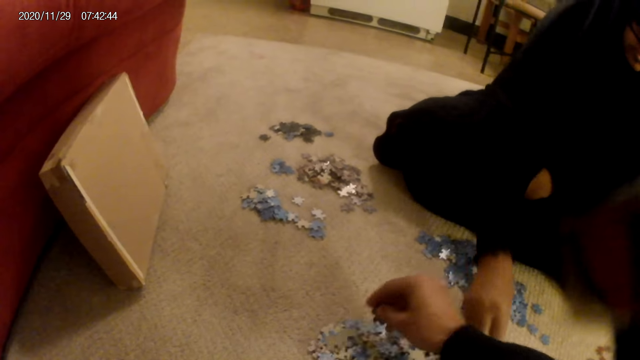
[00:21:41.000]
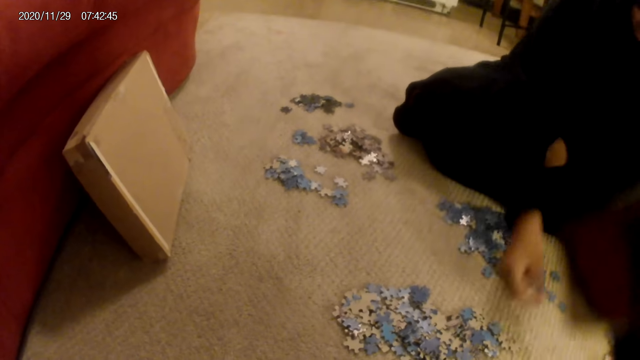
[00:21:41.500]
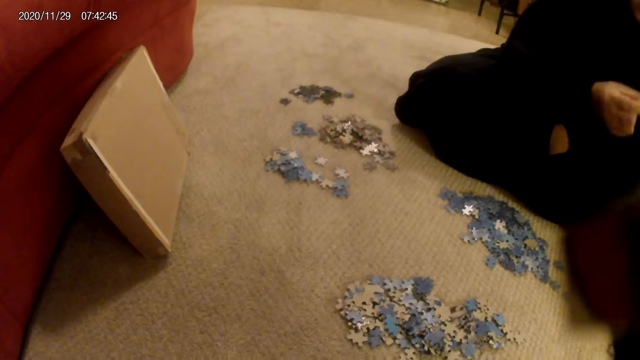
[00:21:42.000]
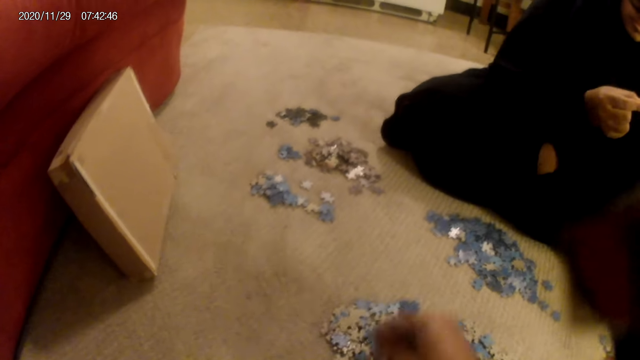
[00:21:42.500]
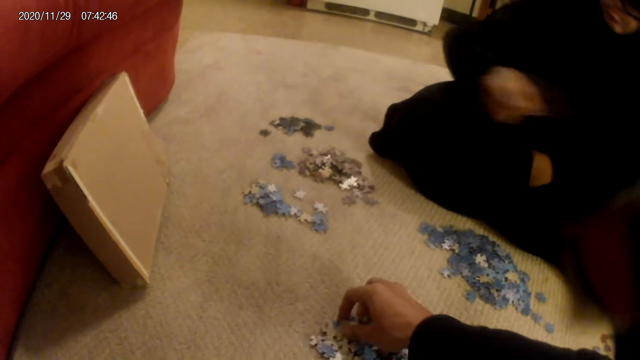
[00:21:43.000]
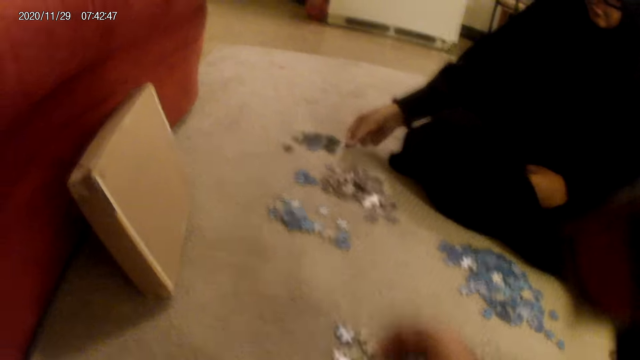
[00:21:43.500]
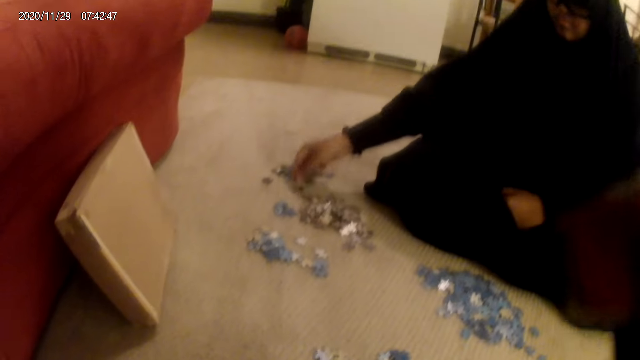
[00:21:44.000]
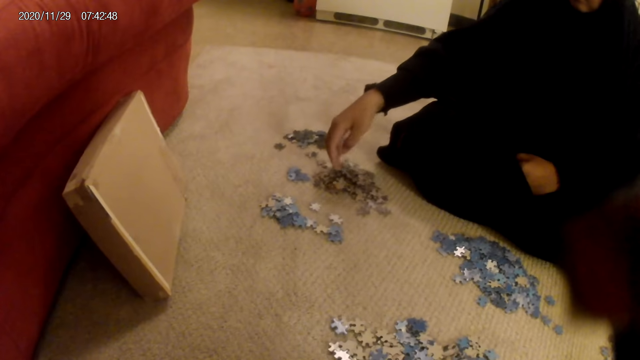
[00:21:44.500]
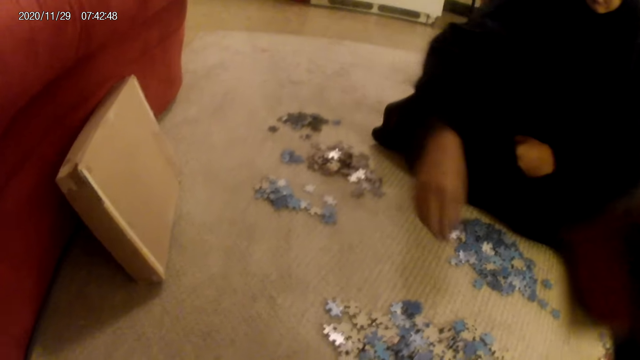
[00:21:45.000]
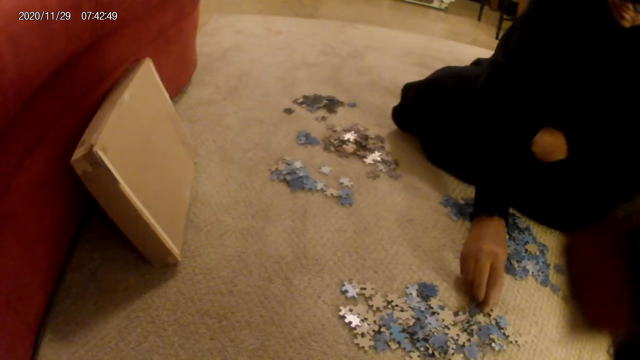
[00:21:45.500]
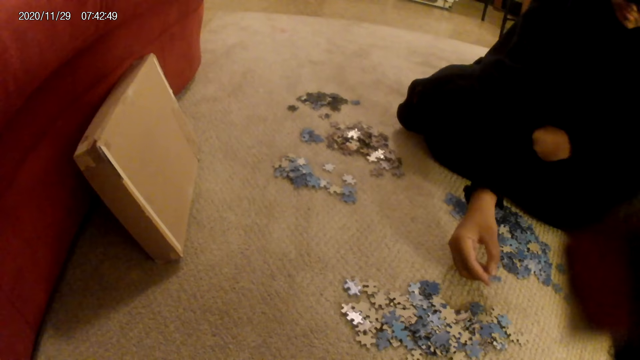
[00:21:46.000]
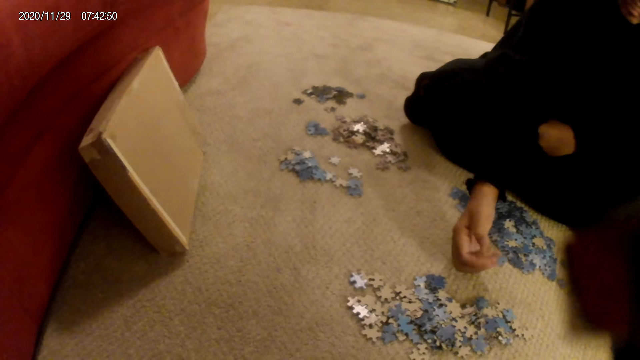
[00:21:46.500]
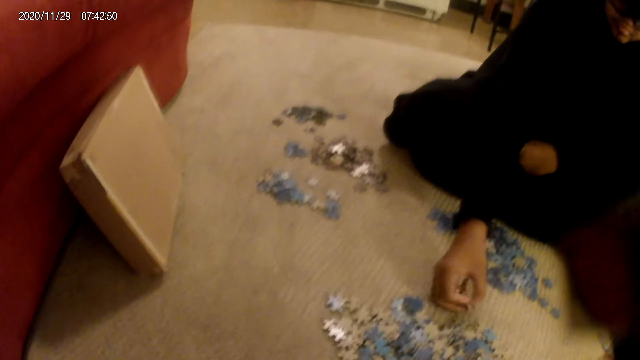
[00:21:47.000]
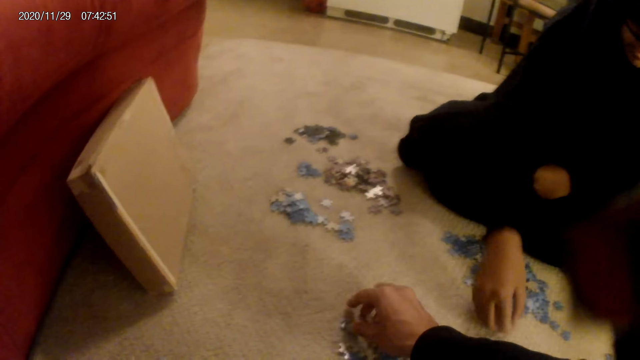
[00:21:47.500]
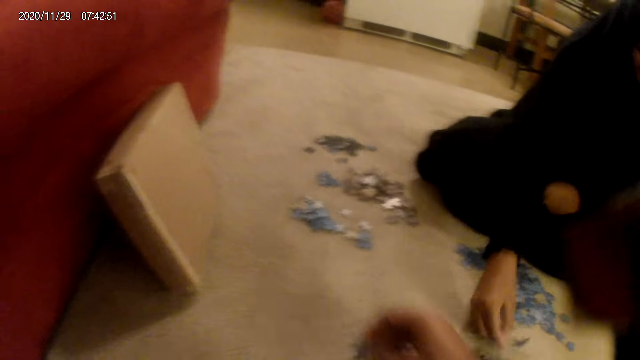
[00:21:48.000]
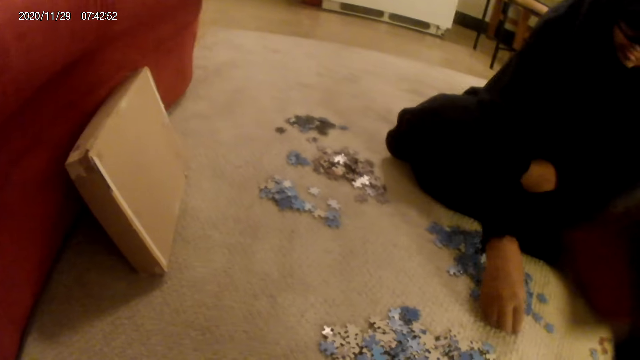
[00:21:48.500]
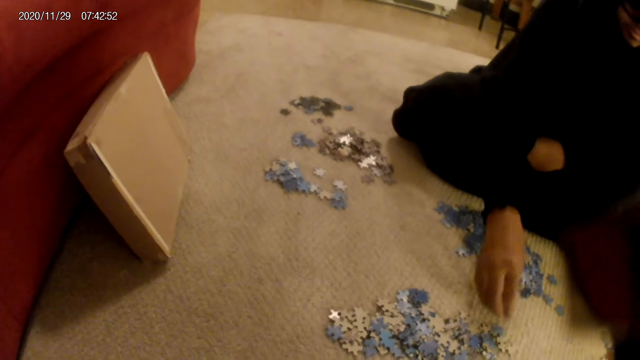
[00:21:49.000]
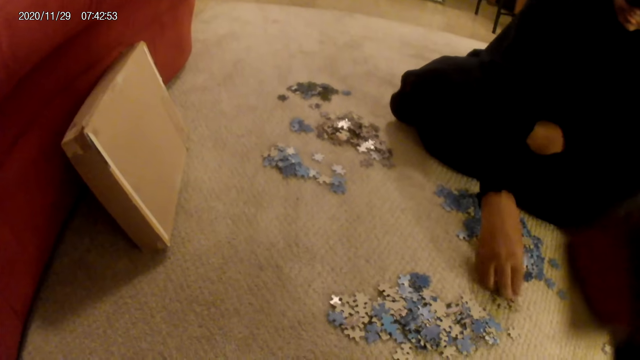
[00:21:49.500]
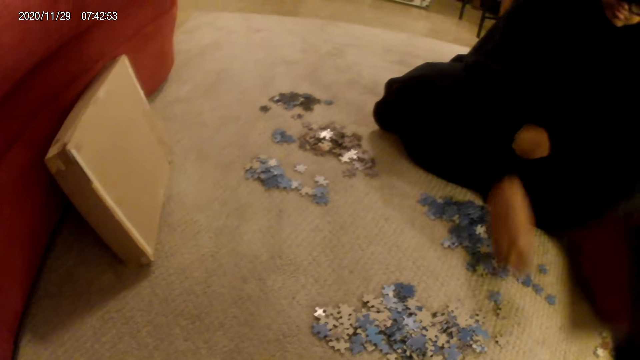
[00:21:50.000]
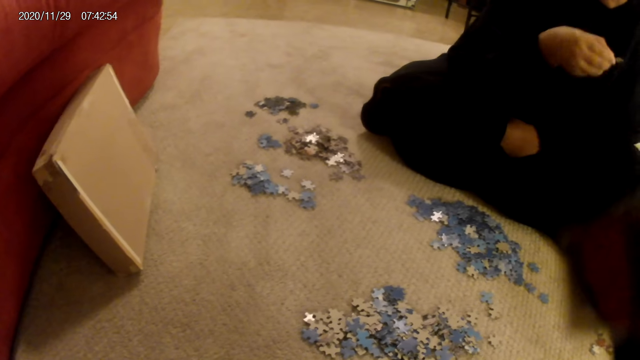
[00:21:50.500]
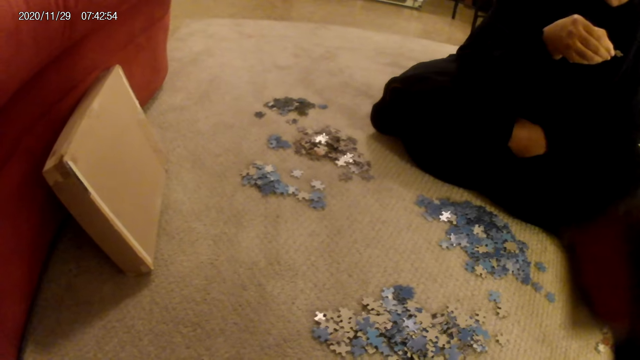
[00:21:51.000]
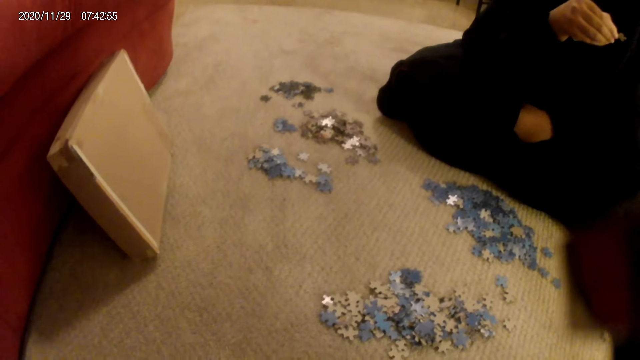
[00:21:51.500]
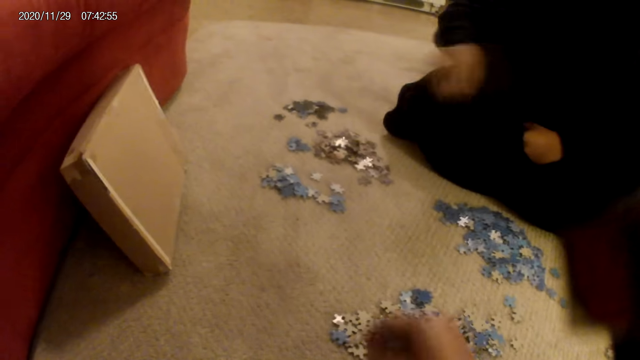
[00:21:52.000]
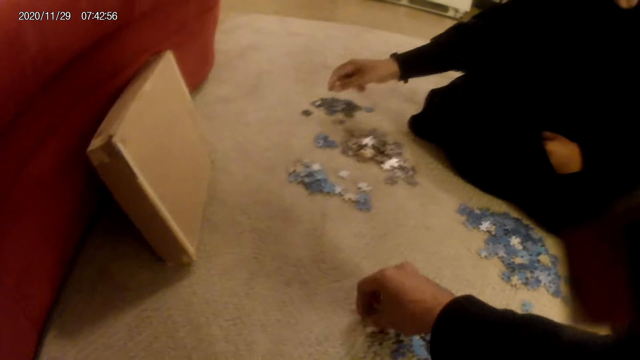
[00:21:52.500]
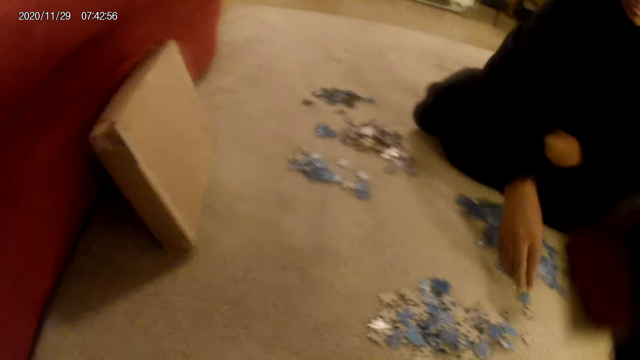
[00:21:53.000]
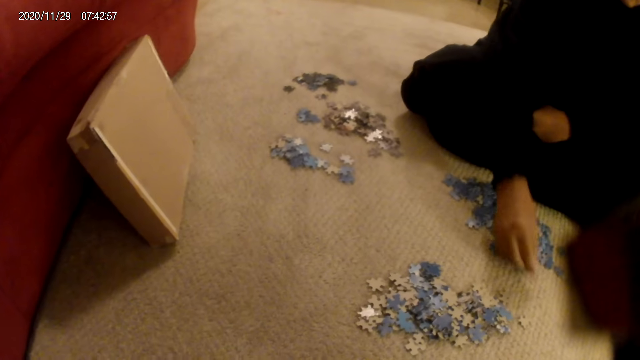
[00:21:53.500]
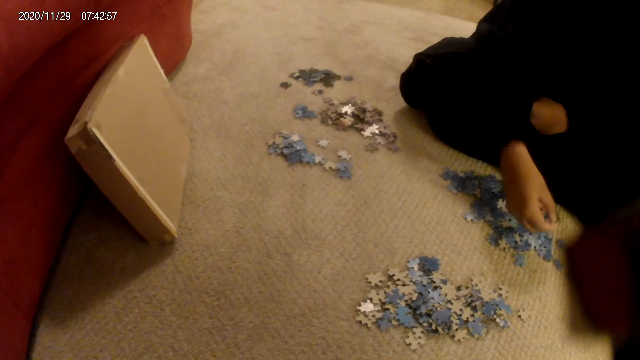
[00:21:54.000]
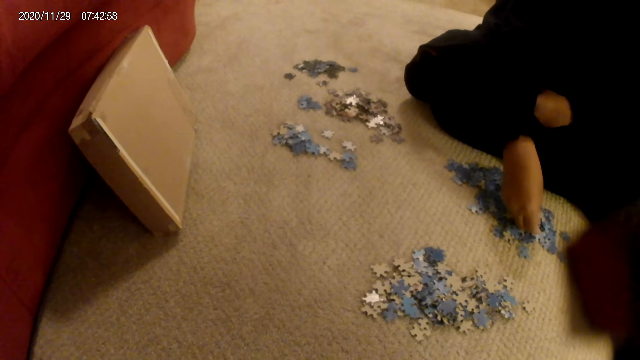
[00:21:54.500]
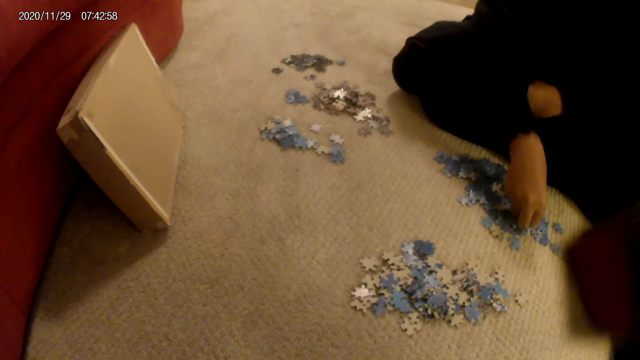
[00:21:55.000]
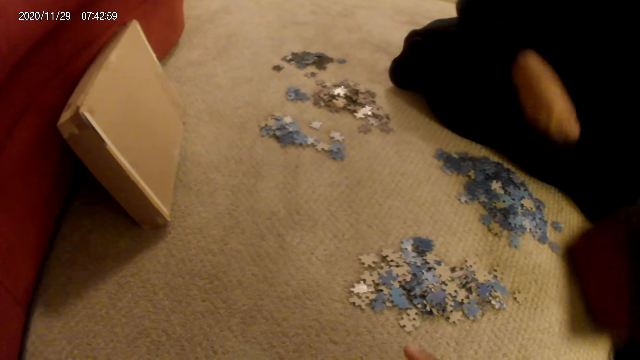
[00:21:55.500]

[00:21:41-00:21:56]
The camera wearer picks up the jigsaw puzzle piece or card from the floor. A woman picks up the card from the floor. The camera wearer picks up the card from the floor. The woman puts the jigsaw puzzle piece on the floor and picks up the jigsaw puzzle piece from the floor. The camera wearer picks up the jigsaw puzzle piece from the floor. The woman sorts the card on the floor, picks up the jigsaw puzzle piece from the floor, looks at the jigsaw puzzle piece, holds the card on the hand and puts the jigsaw puzzle piece on the floor. The camera wearer picks up the card from the floor. The woman picks up the jigsaw puzzle piece from the floor.

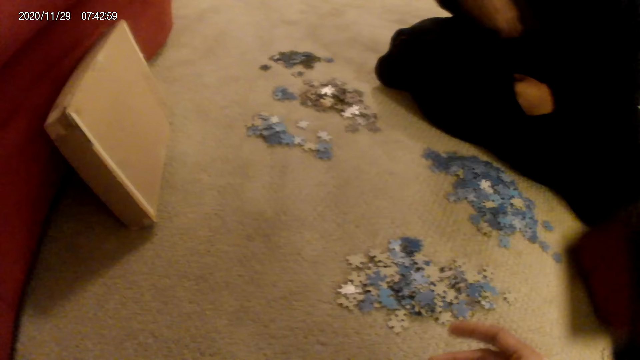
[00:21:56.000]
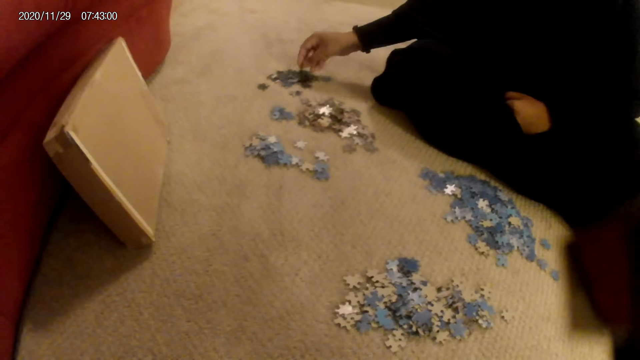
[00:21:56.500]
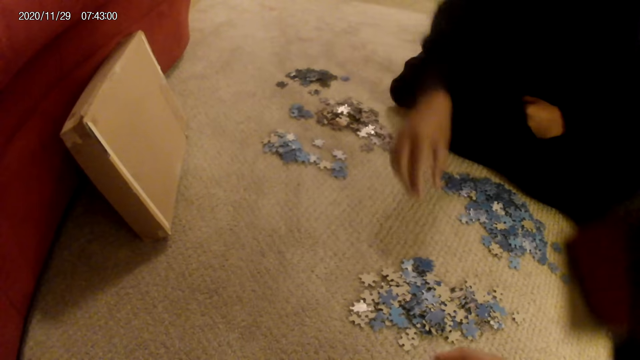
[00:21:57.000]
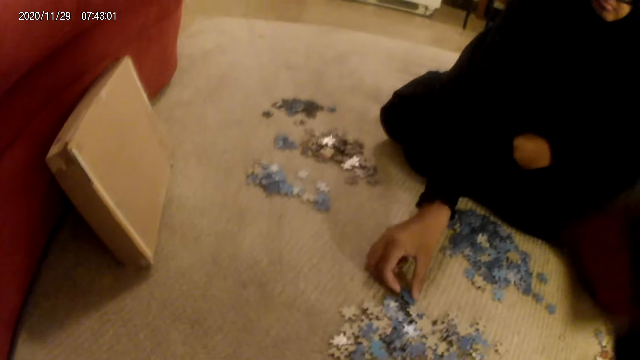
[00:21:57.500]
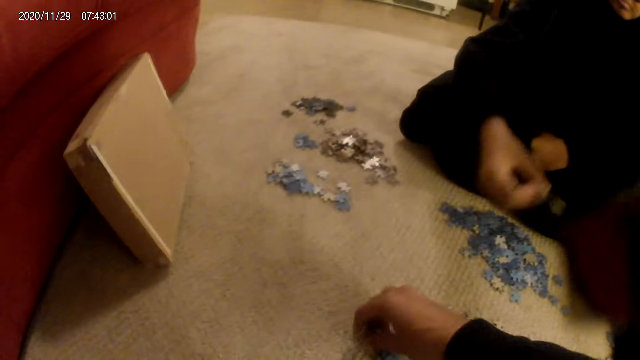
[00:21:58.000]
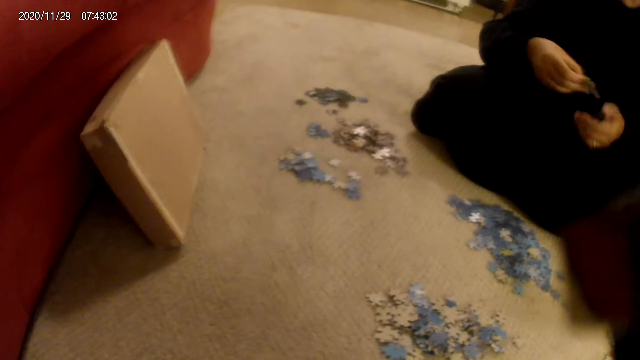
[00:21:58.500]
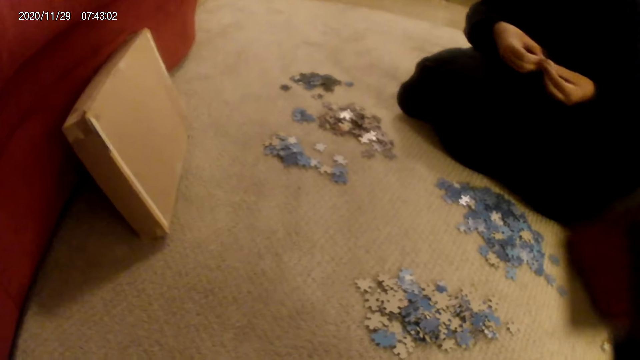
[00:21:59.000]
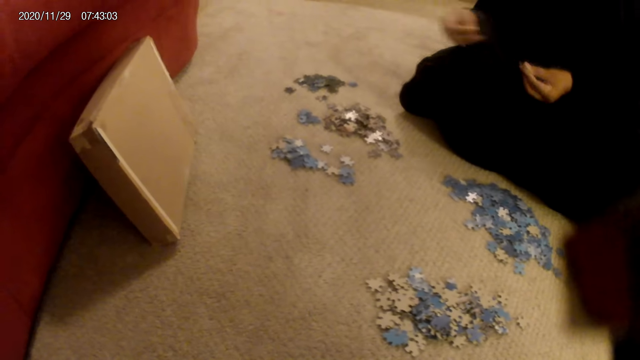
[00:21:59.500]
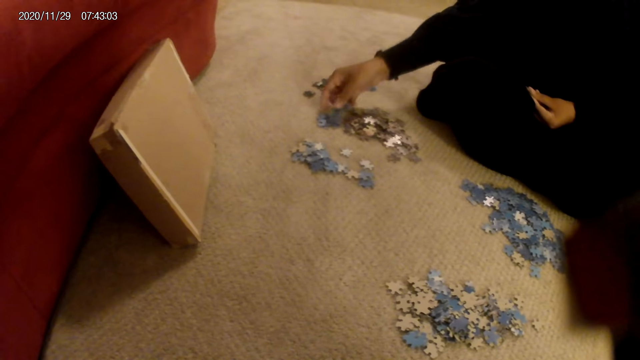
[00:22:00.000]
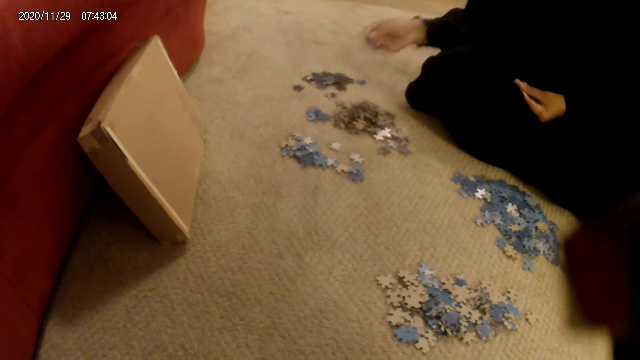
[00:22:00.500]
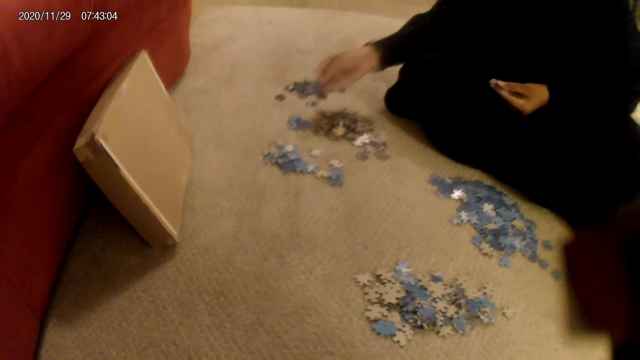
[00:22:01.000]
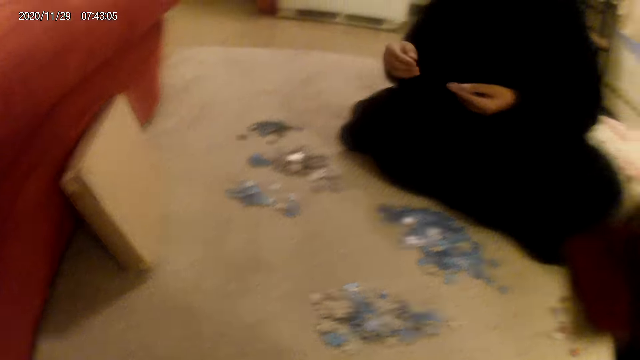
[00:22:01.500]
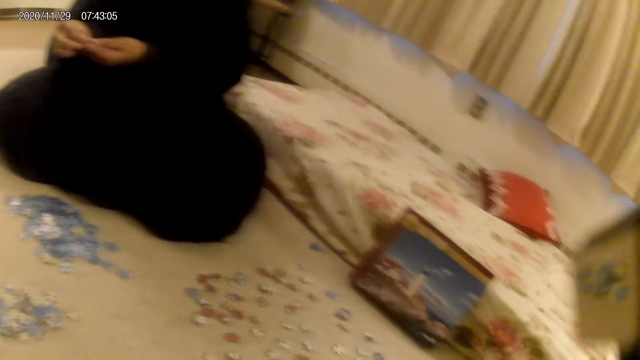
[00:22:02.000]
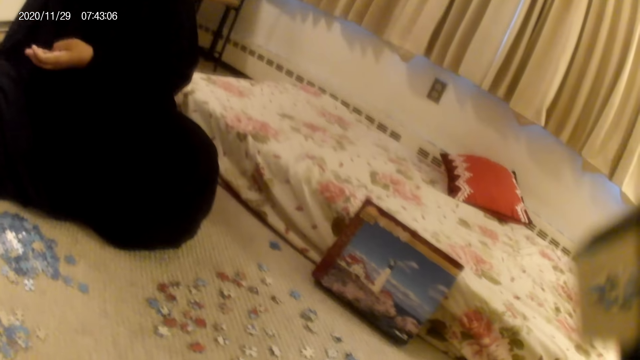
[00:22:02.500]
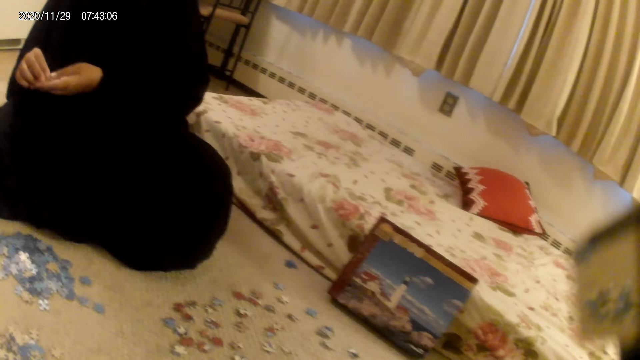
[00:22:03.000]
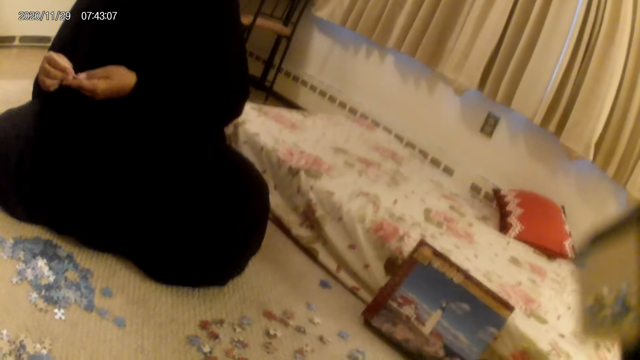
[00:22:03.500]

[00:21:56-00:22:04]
A woman puts the jigsaw puzzle piece or card on the floor. The camera wearer picks up the card from the floor. The woman moves the card on the floor and picks up the jigsaw puzzle piece from the floor. The camera wearer picks up the jigsaw puzzle piece from the floor. The woman looks at the jigsaw puzzle piece, holds the card on the hand and puts the jigsaw puzzle piece on the floor. The camera wearer looks around. The woman drops the card on the floor.
